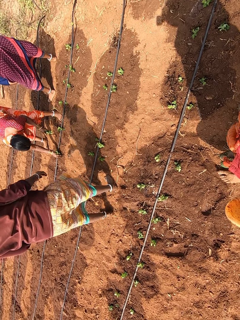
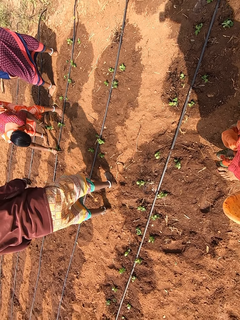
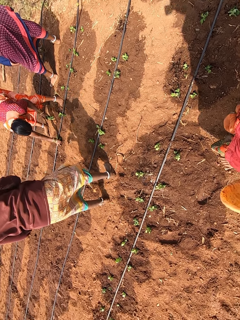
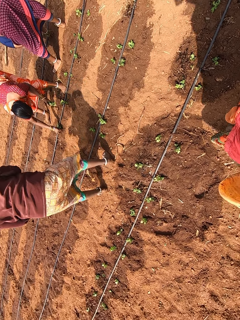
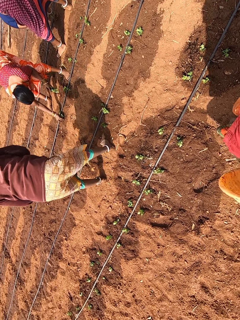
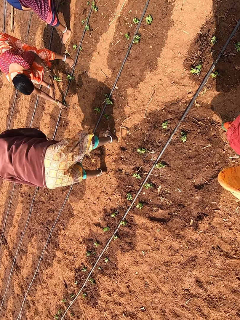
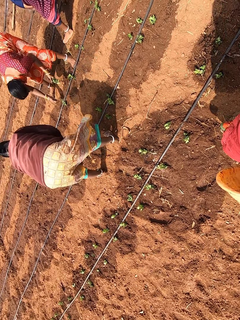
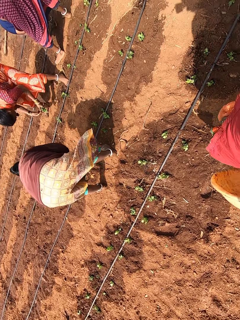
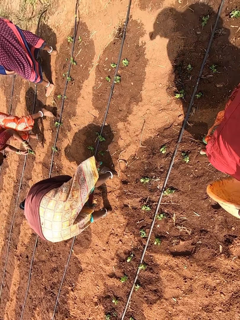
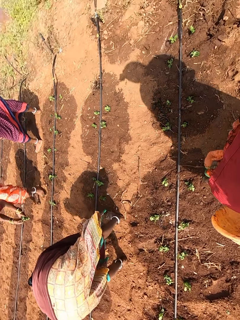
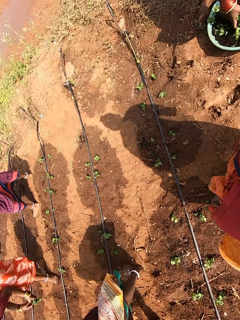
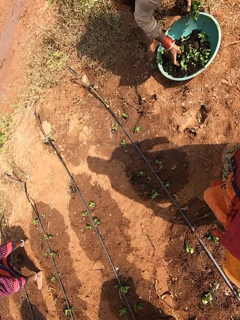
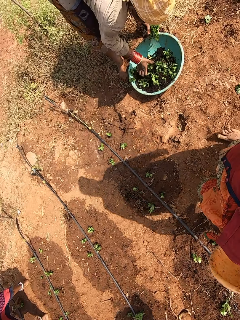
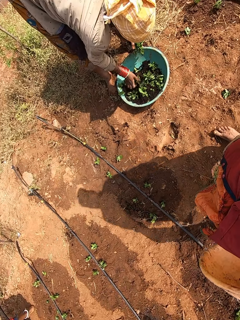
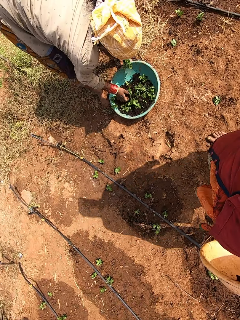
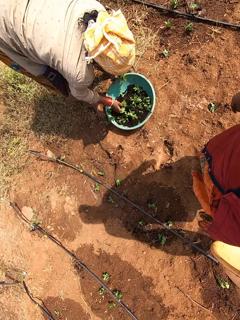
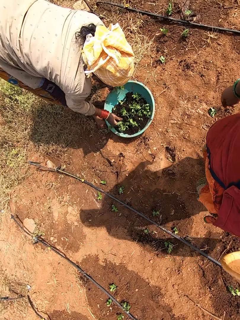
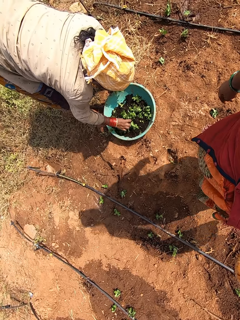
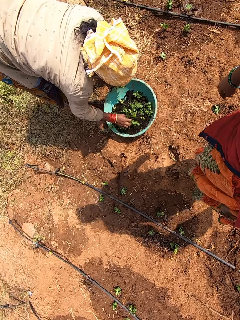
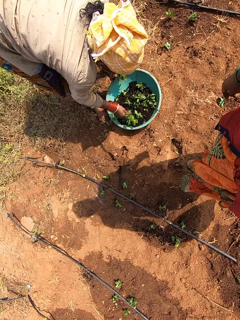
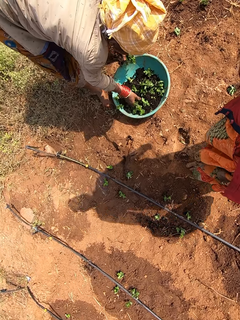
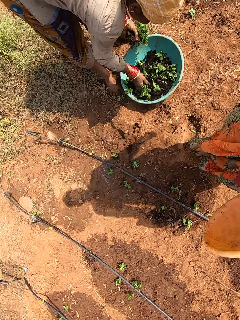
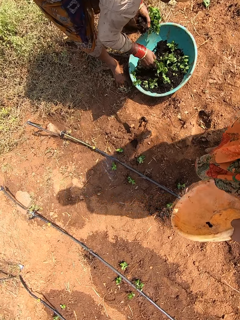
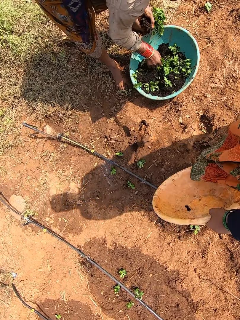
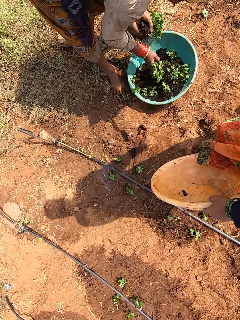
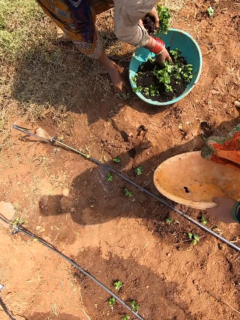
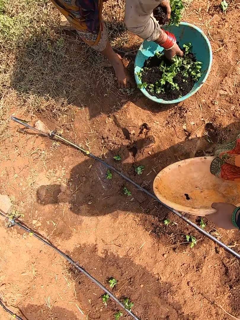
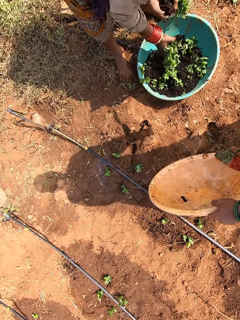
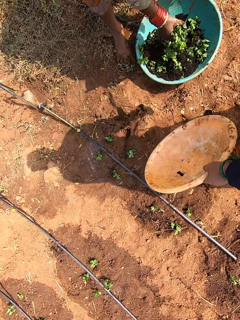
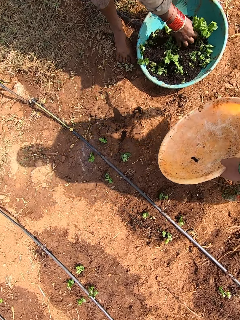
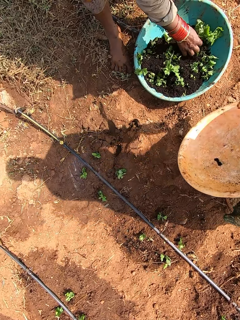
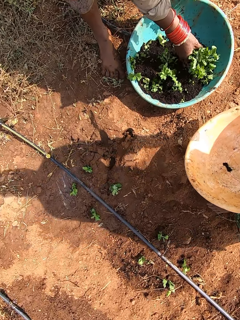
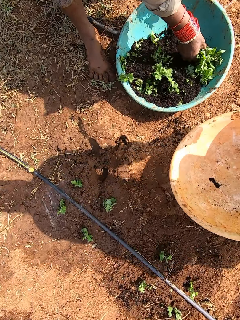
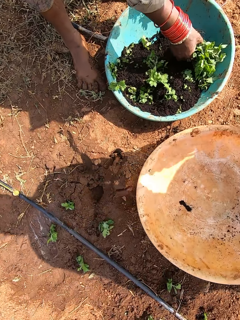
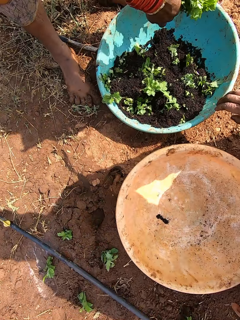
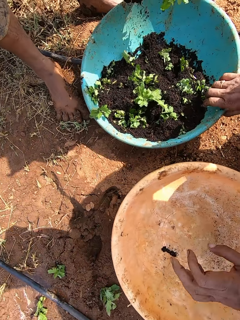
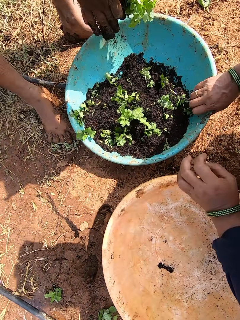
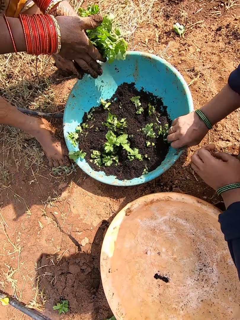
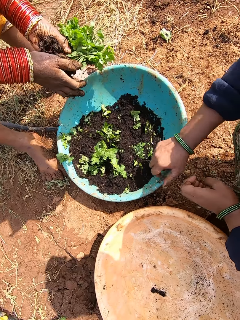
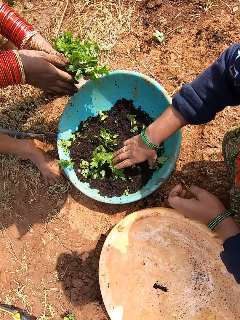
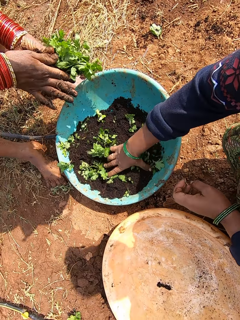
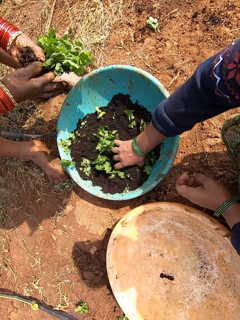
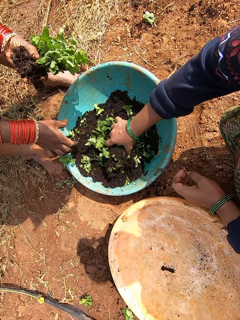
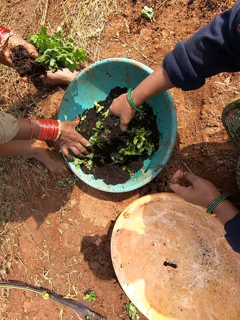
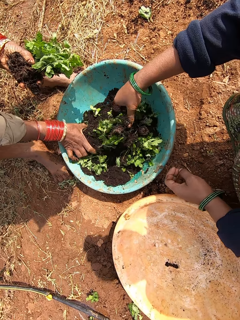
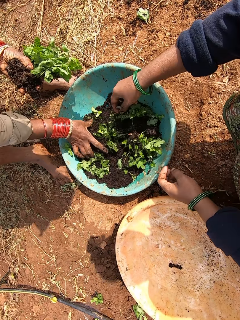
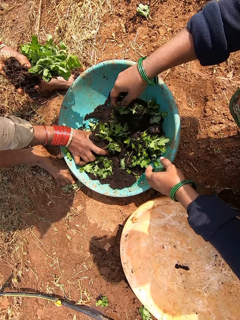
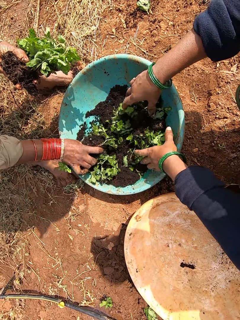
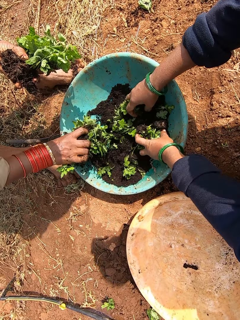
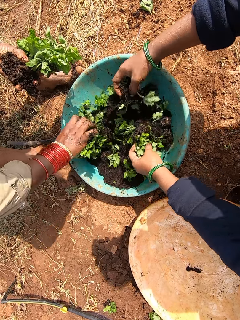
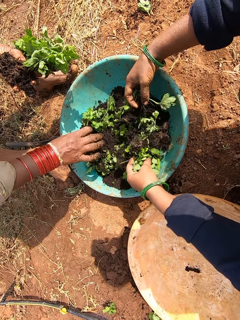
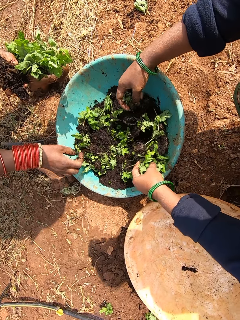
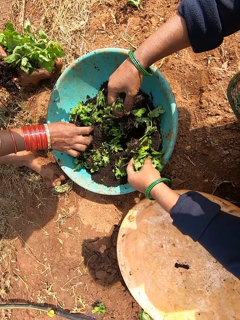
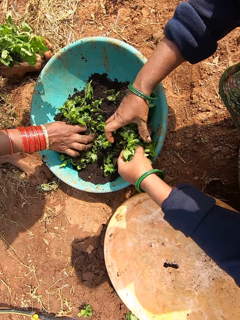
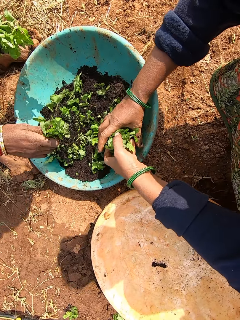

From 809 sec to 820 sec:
The woman picks some plant from a blue bowl on the ground with her left hand. The camera wearer drops the yellow bowl on the ground with her left hand. She adjusts the blue bowl on the ground with her right hand. She picks some plant from the blue bowl on the ground with her right hand. She picks some plant from the blue bowl on the ground with her hands.

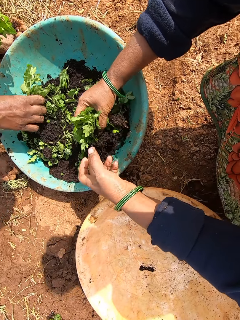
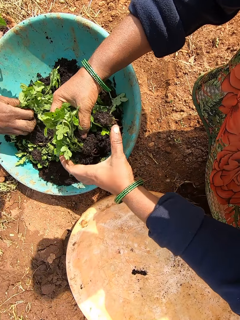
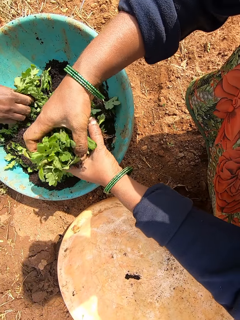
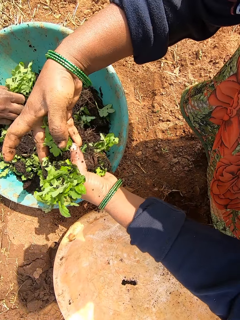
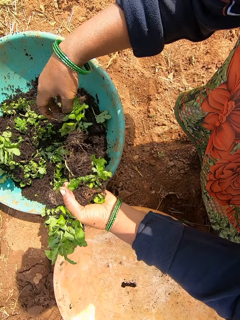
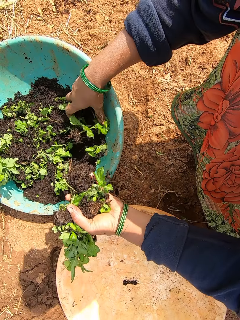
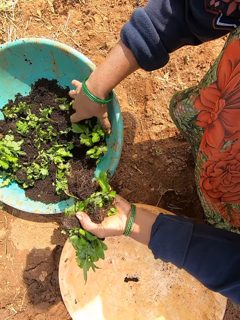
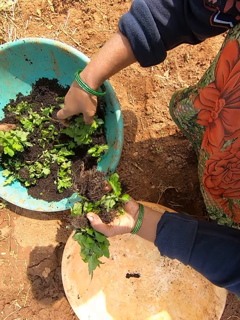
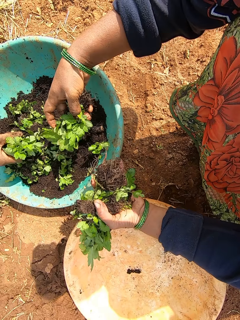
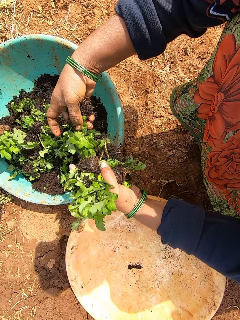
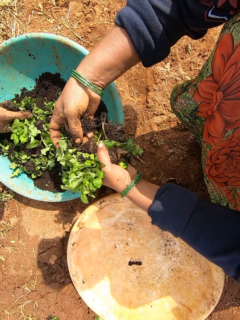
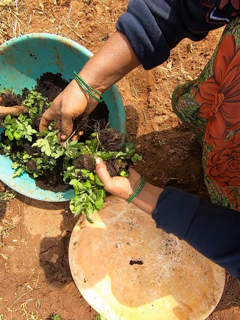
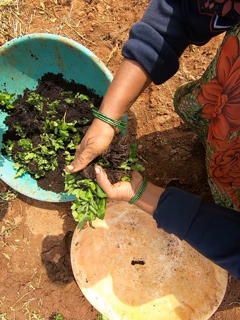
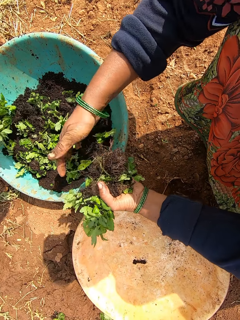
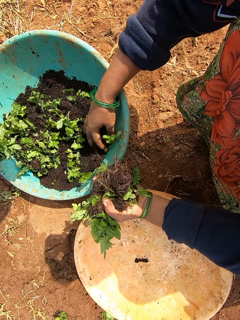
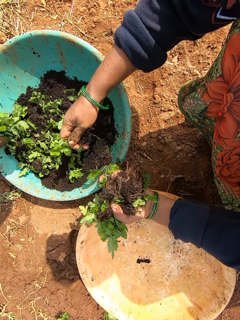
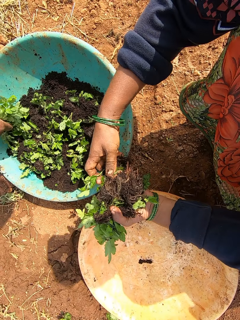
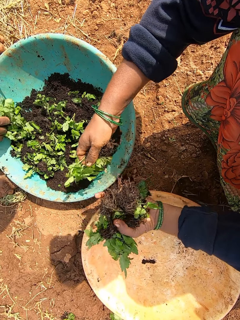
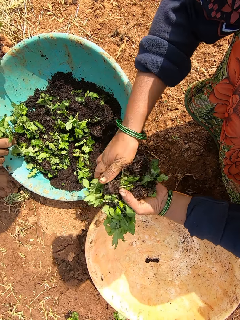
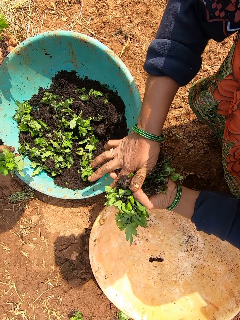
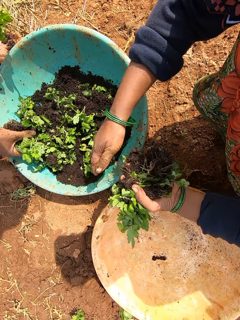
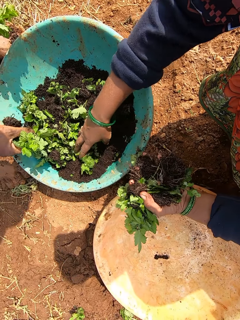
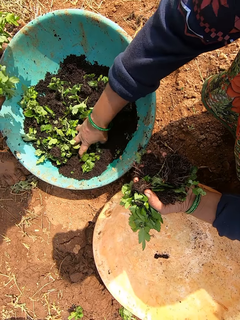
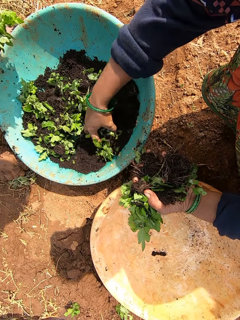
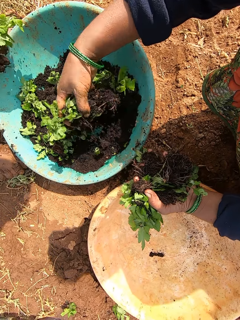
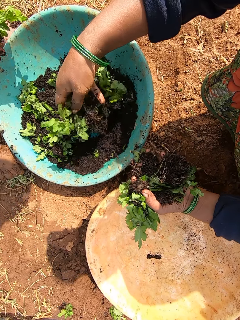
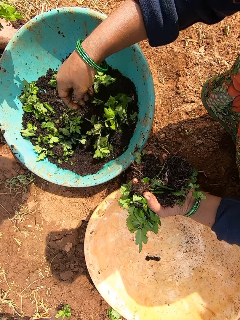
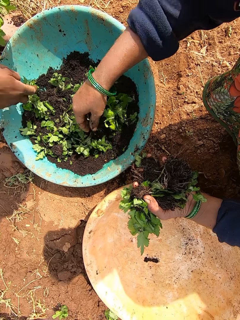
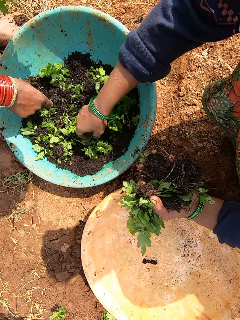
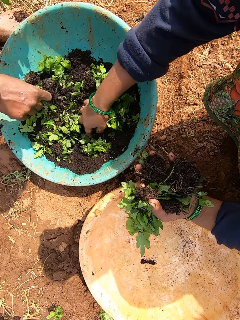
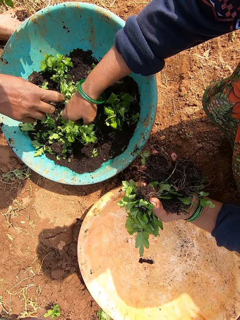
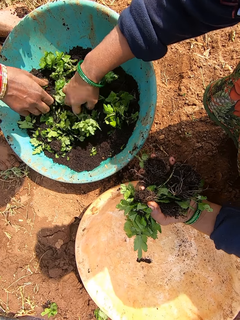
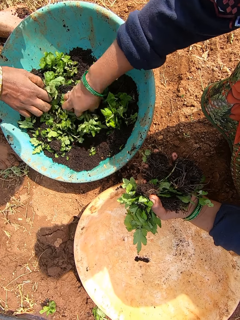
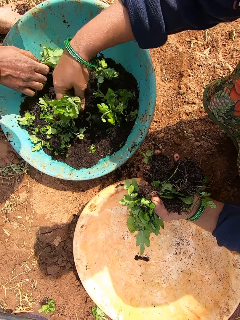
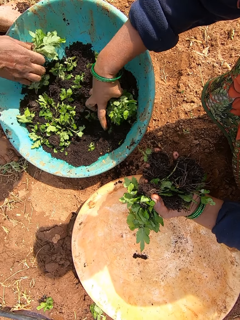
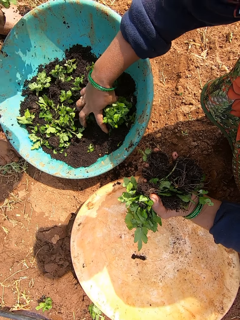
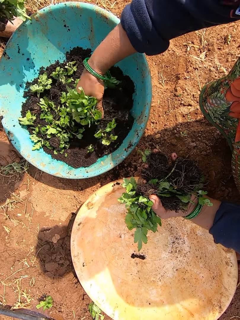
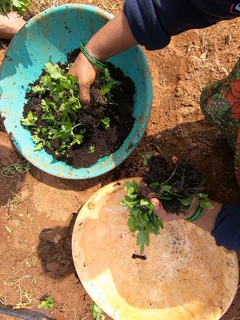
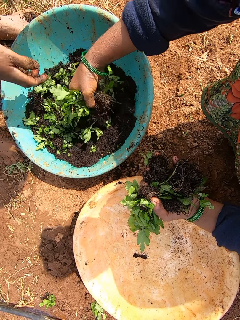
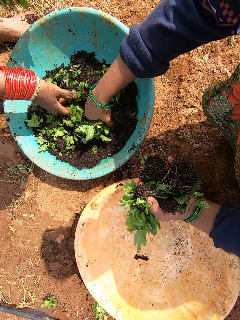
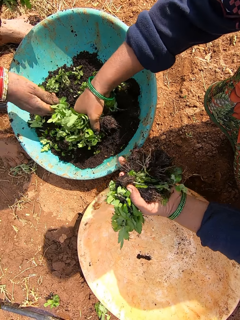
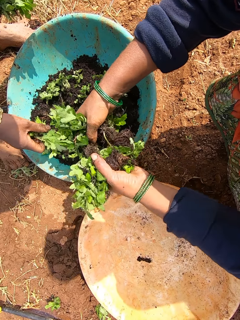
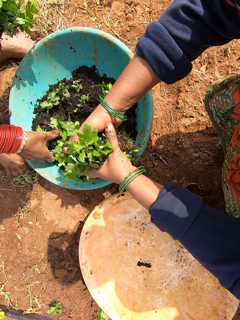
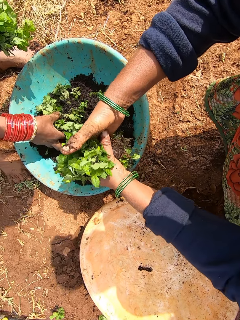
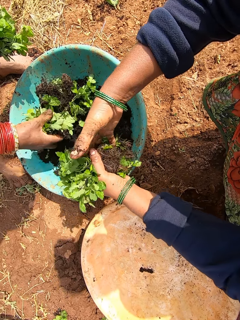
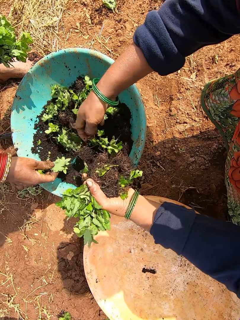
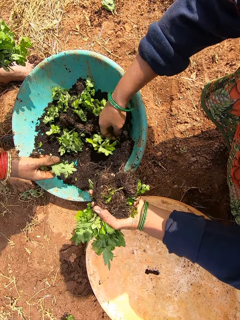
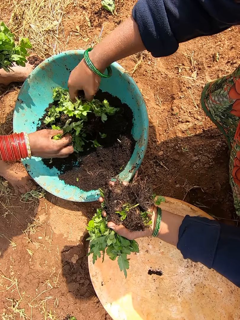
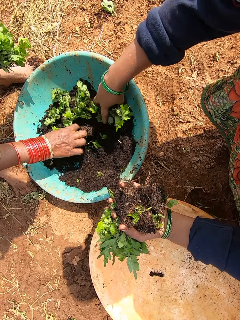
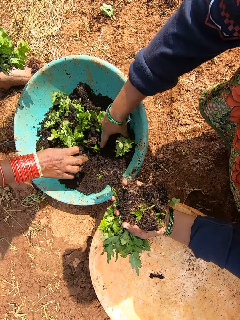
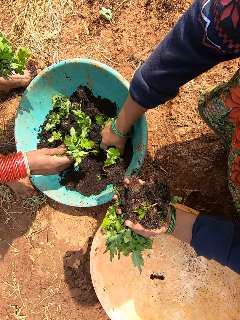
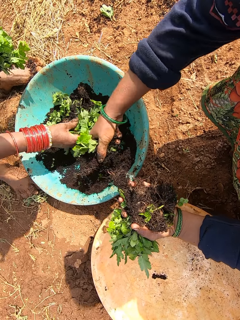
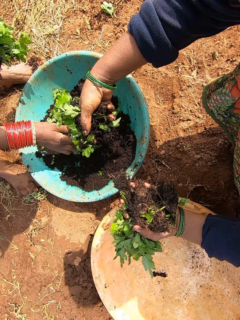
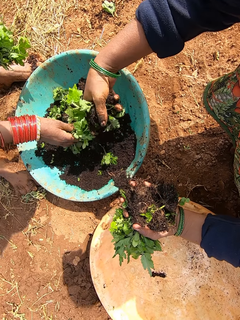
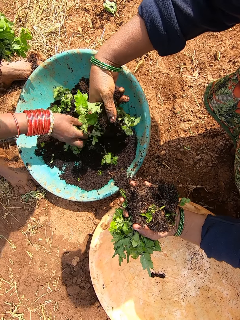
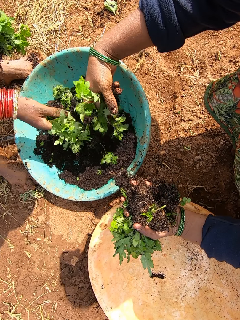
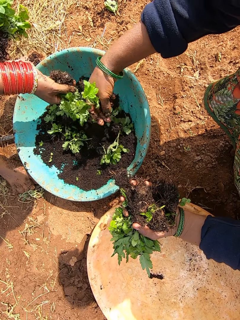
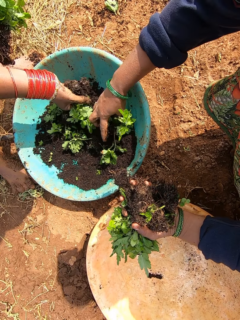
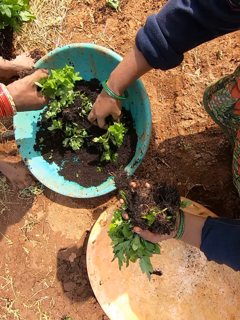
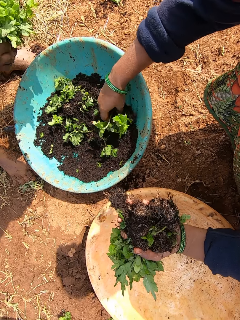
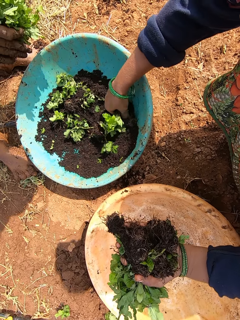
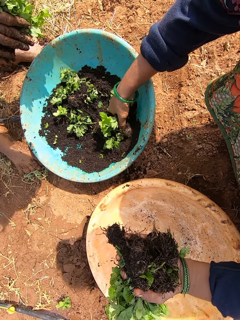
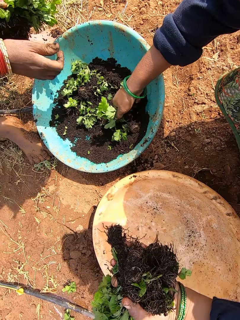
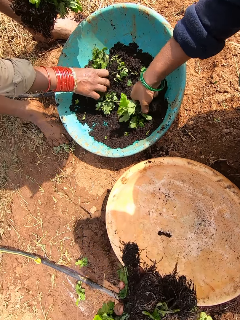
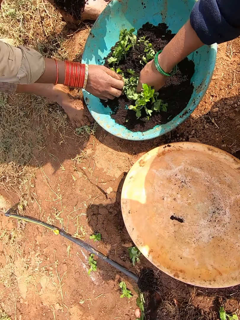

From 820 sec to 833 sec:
The camera wearer passes the plants from her right hand to her left hand. She picks some plant from the blue bowl on the ground with her right hand. She passes the plants from her right hand to her left hand. She picks some plant from the blue bowl on the ground with her right hand. She passes the plants from her right hand to her left hand. She picks some plant from the blue bowl on the ground with her right hand. She picks vegetables from the bowl on the ground with her right hand. The woman picks vegetables from the bowl on the ground with her right hand. The woman passes the vegetables in her right hand to her left hand. The woman adjusts the vegetables in the bowl on the ground with her right hand. The camera wearer passes the vegetables in her right hand to her left hand. She picks vegetables from the bowl on the ground with her right hand. She drops the vegetables in the bowl on the ground with her right hand. She picks vegetables from the bowl on the ground with her right hand. The woman passes the vegetables in her right hand to her left hand.
